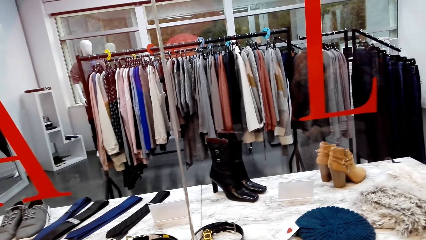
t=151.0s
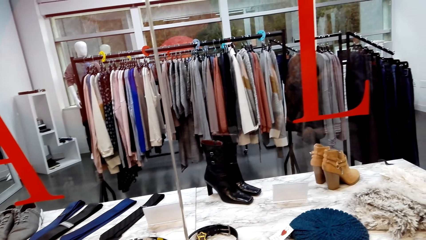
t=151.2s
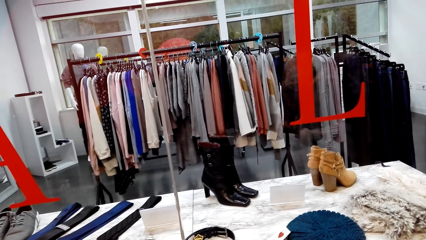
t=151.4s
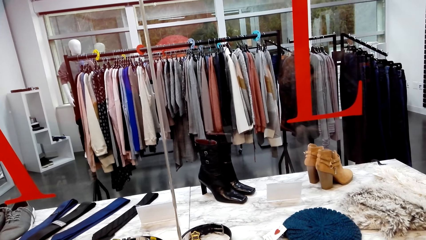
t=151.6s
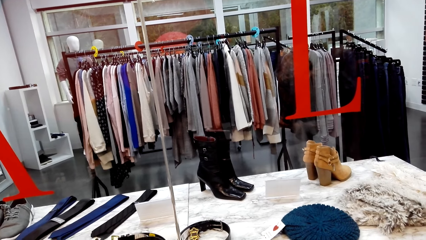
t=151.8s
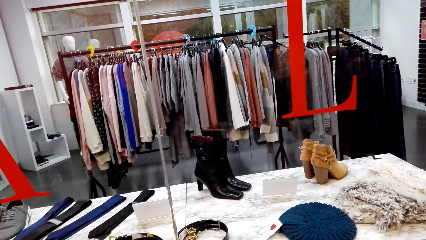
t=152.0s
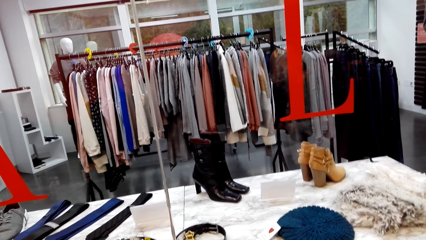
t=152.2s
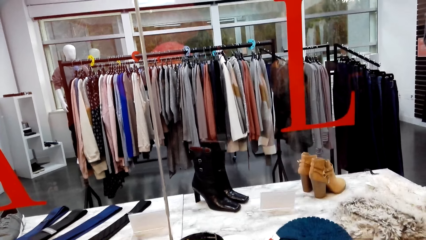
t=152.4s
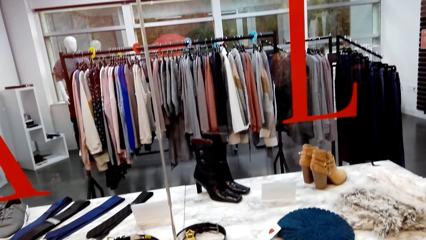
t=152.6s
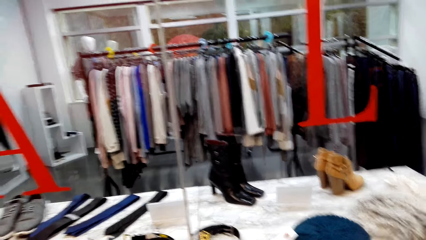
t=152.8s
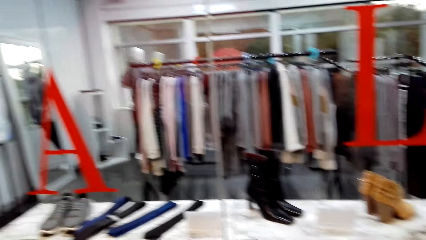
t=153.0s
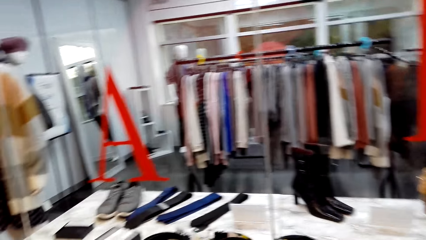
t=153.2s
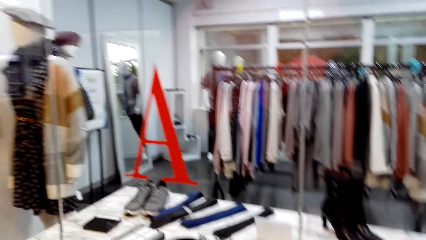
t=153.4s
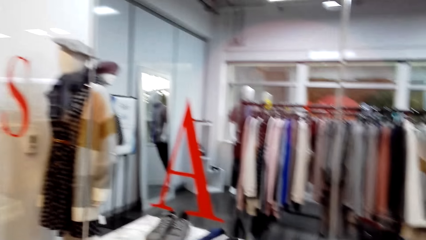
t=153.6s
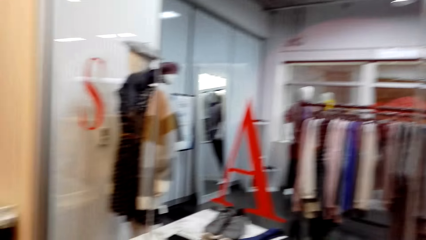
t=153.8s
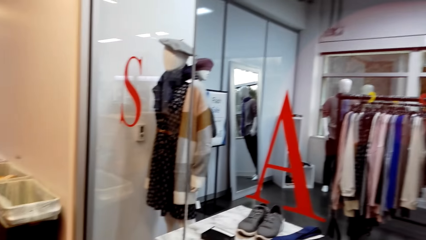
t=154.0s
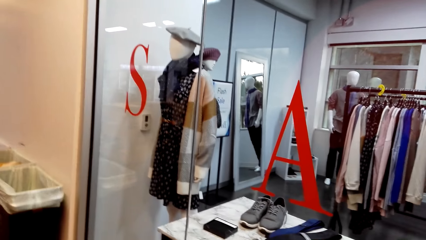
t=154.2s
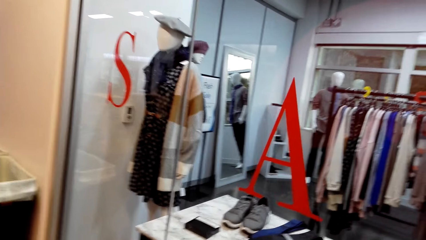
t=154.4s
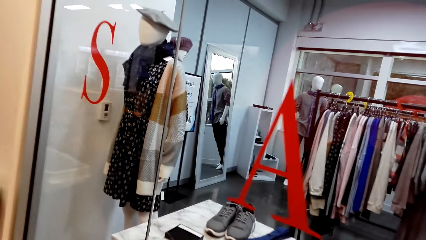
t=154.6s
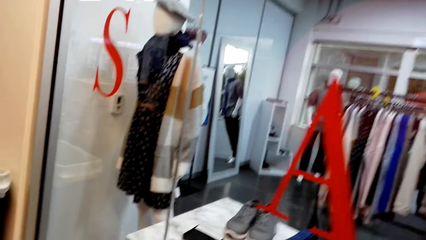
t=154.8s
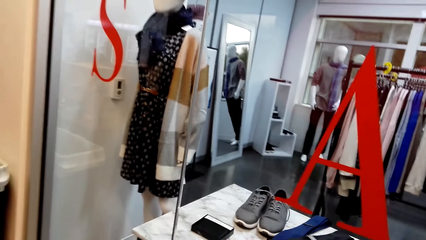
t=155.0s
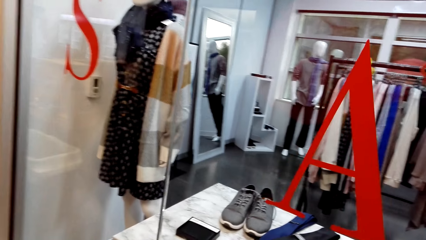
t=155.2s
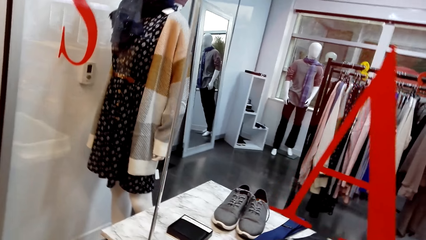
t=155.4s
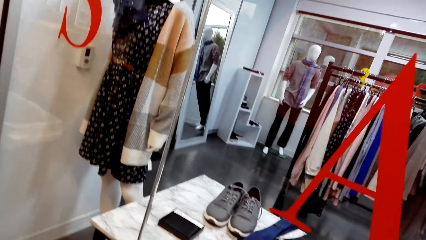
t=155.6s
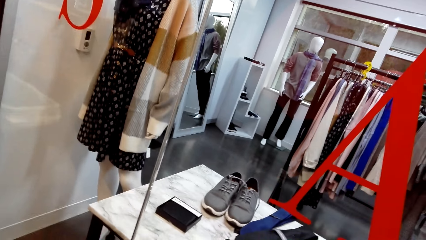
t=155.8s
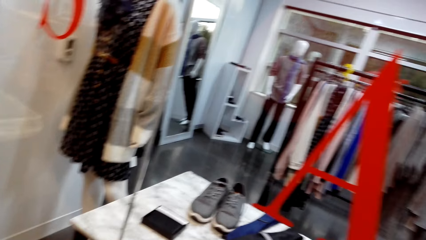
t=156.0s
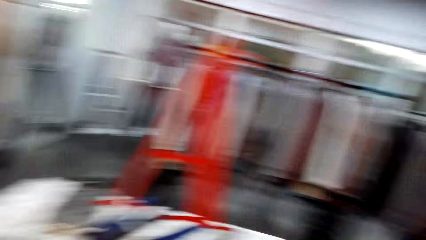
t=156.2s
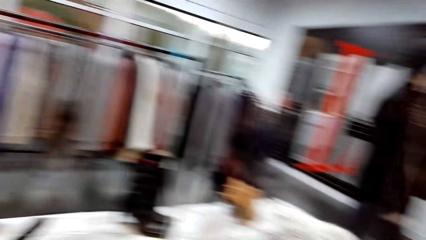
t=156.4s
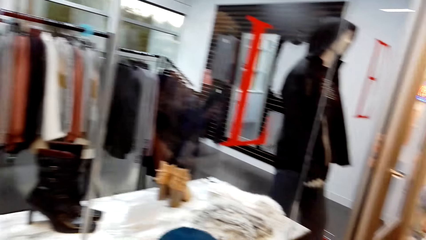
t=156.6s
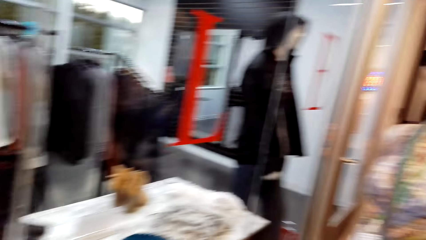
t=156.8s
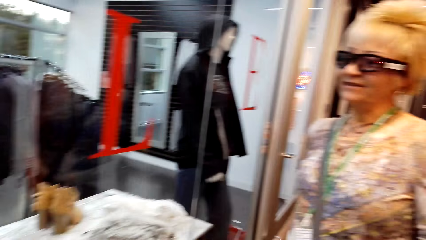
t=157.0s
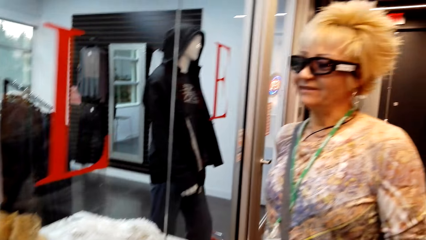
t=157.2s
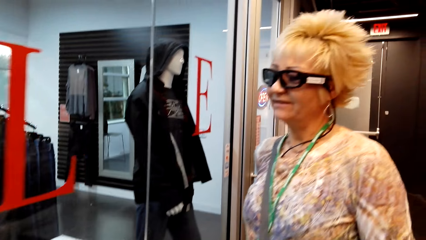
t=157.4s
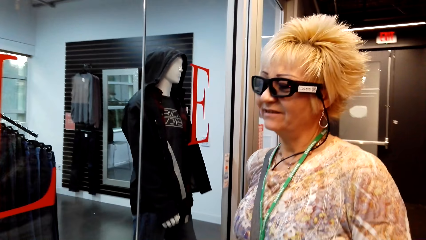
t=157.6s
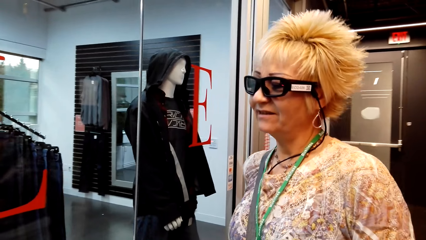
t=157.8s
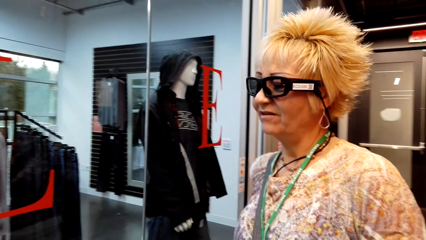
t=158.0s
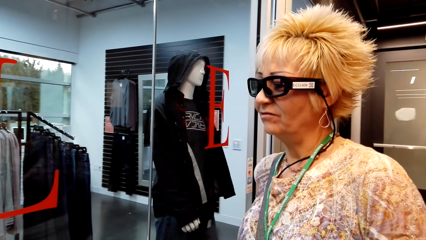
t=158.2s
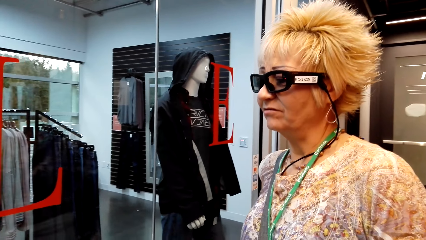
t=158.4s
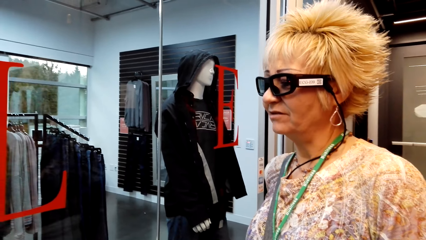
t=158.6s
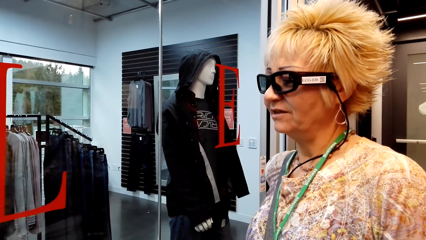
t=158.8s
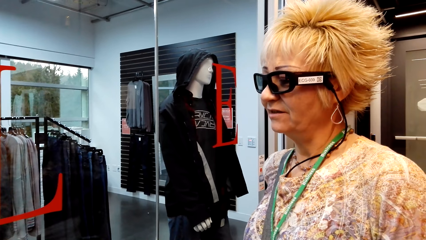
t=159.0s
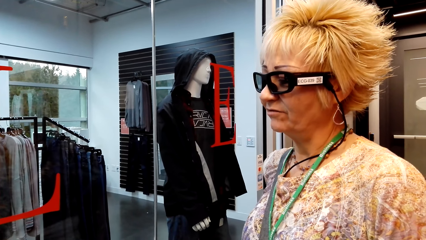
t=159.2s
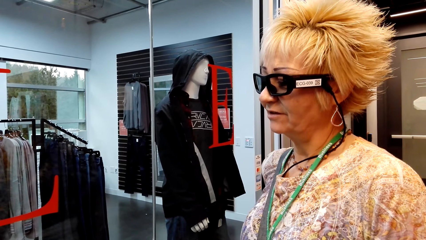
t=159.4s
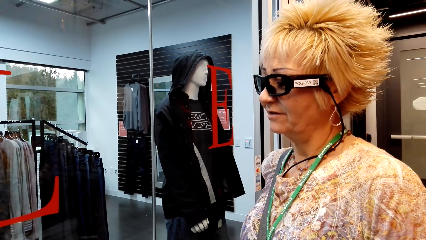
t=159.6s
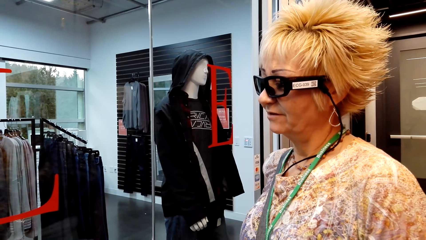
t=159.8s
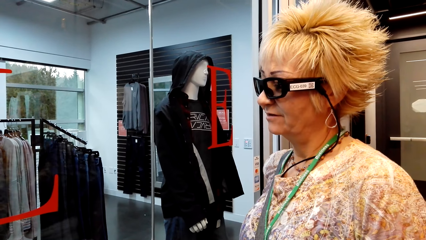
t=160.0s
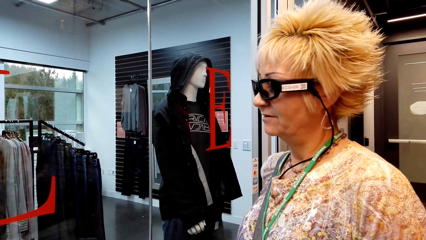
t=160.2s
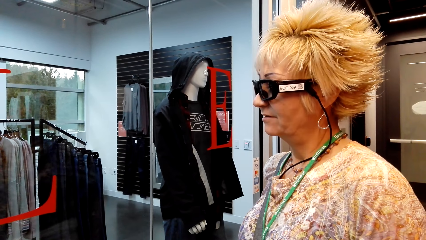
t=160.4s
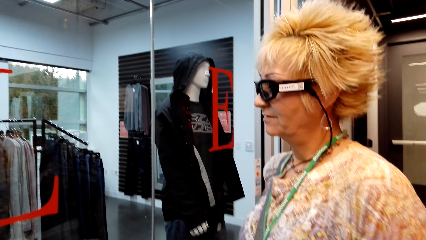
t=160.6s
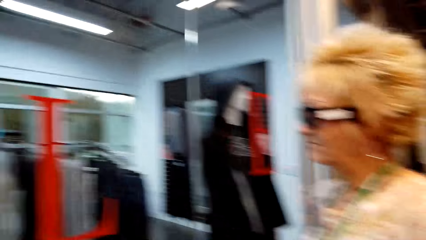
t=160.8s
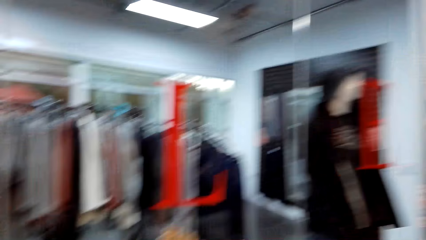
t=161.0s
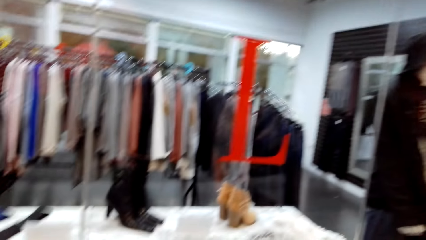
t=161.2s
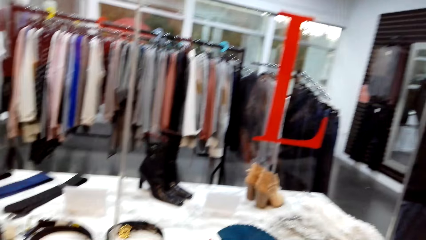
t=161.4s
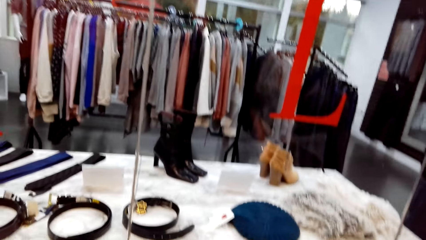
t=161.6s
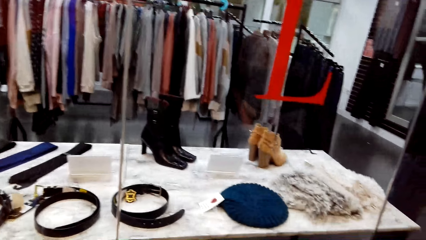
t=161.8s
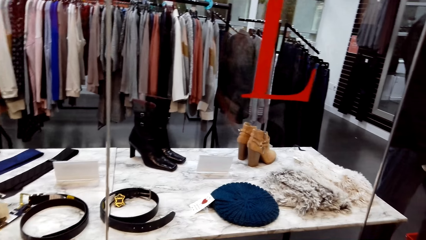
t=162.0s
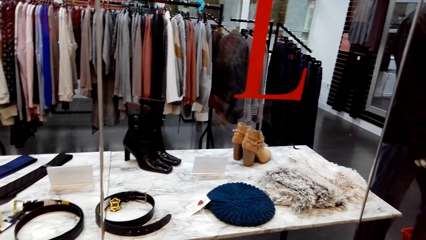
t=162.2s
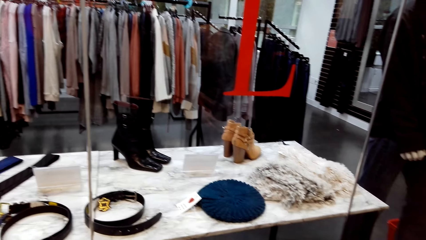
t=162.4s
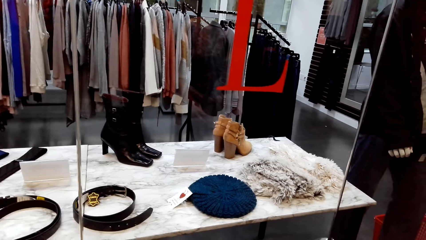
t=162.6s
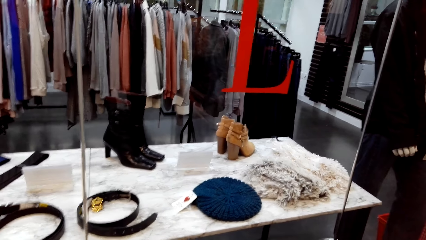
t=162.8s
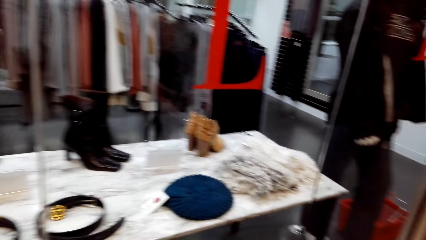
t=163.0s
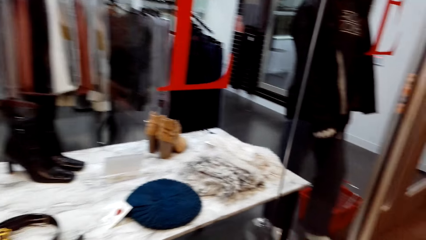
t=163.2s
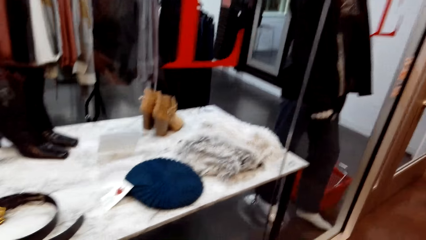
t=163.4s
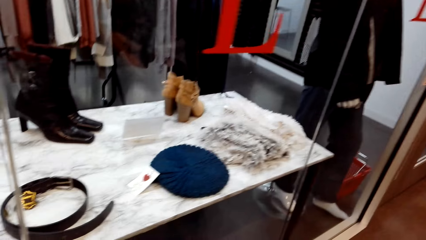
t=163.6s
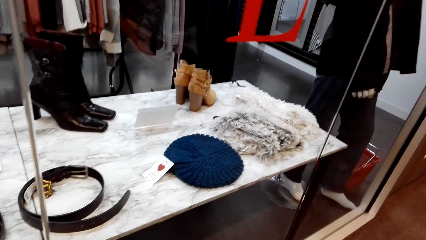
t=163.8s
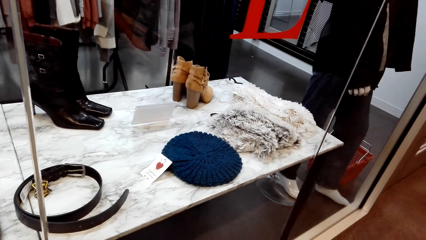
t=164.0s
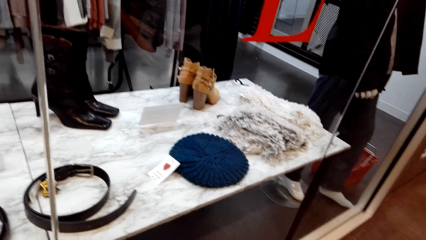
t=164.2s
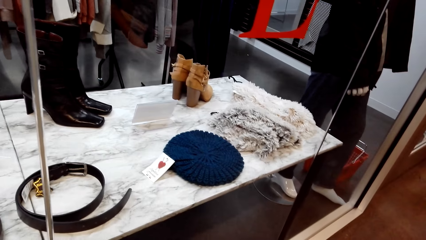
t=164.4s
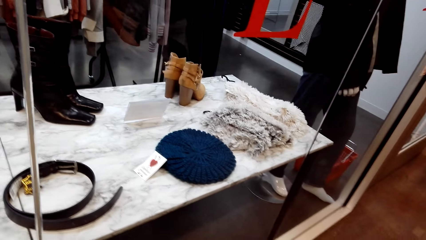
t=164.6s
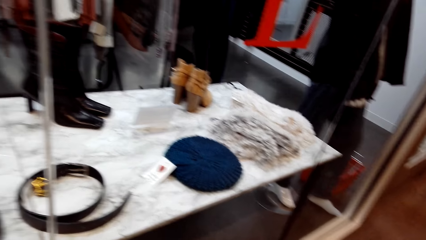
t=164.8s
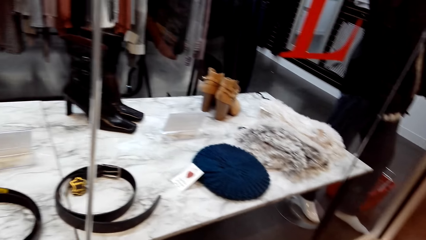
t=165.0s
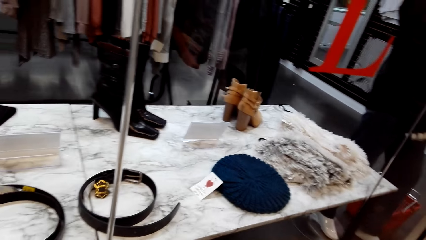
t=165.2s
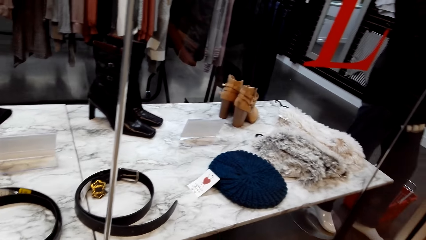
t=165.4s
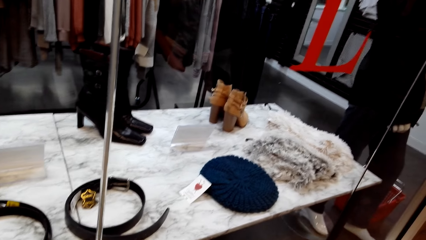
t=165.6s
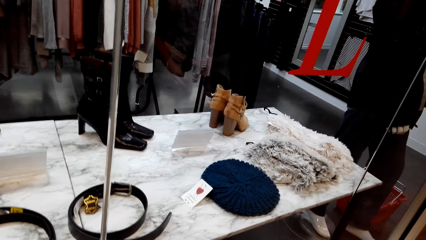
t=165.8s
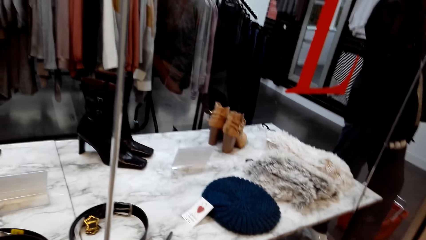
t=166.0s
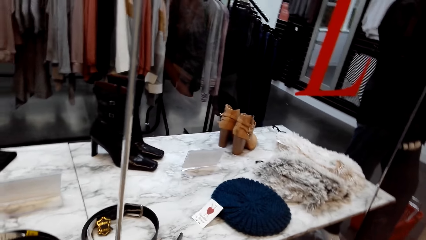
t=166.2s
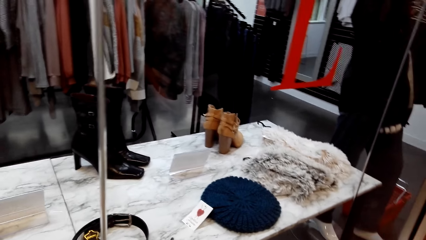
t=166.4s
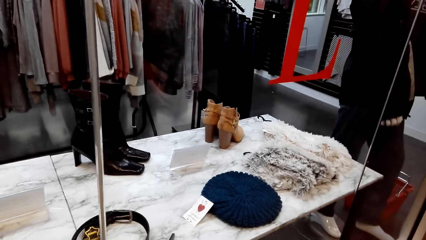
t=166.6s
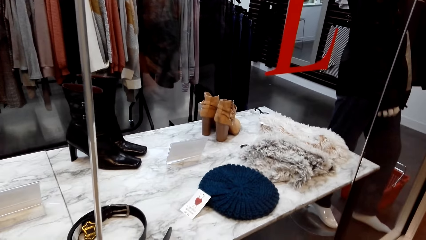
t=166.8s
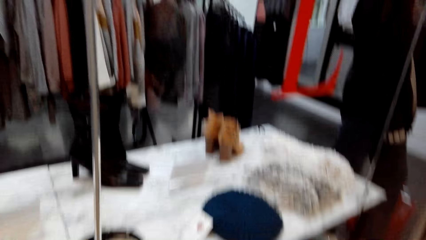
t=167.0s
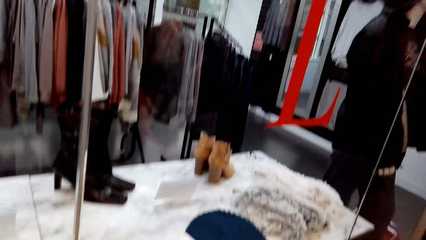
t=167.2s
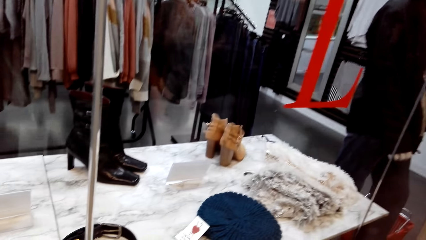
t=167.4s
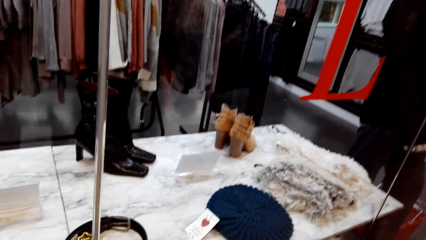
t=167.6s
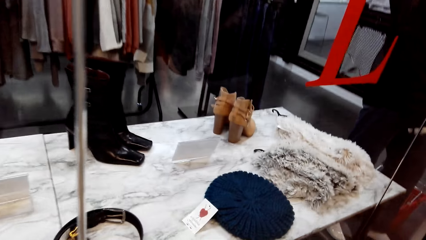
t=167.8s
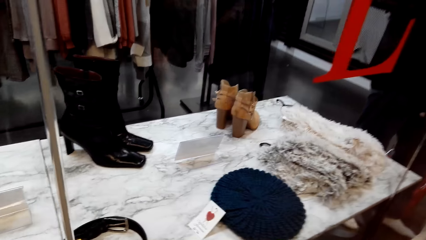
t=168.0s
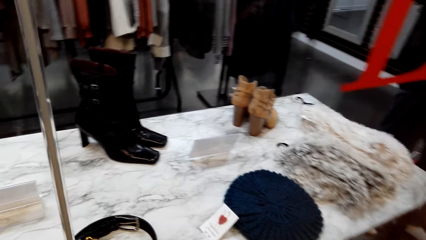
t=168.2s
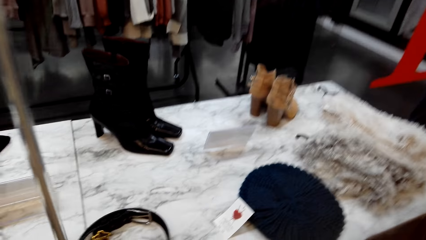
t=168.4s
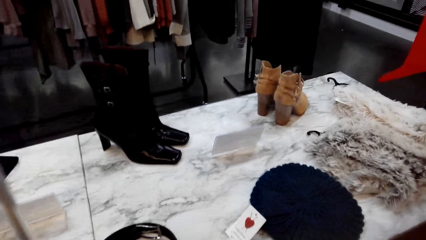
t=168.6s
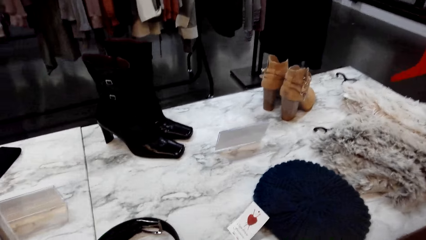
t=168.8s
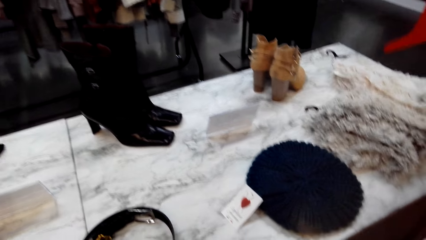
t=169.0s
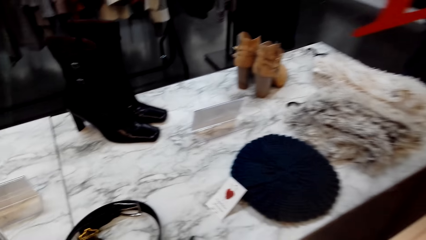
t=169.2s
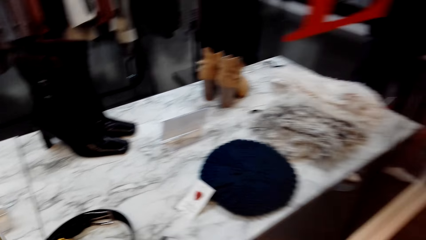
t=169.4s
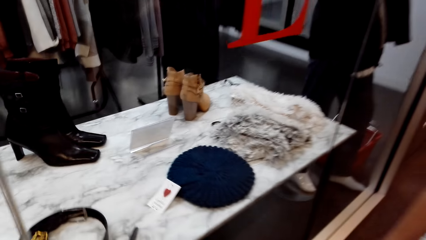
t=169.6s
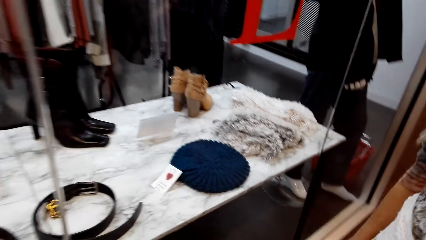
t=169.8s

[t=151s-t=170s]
A lady interacts with the camera wearer. The camera wearer dialogues with the lady. They stare through a window.
